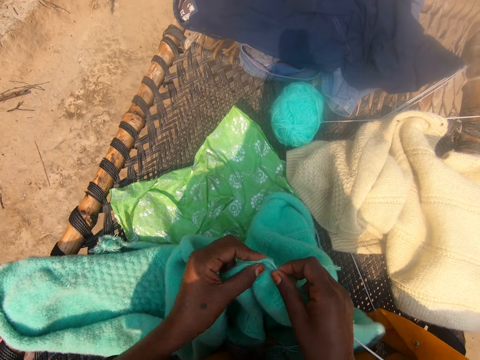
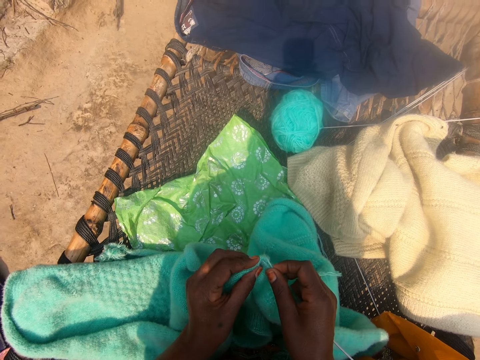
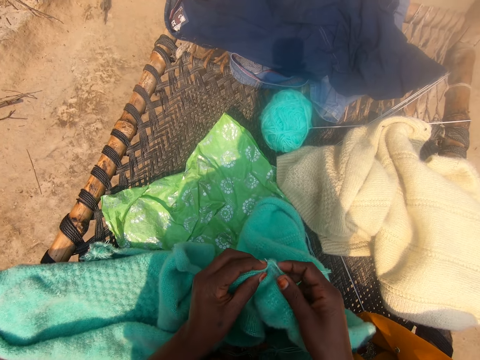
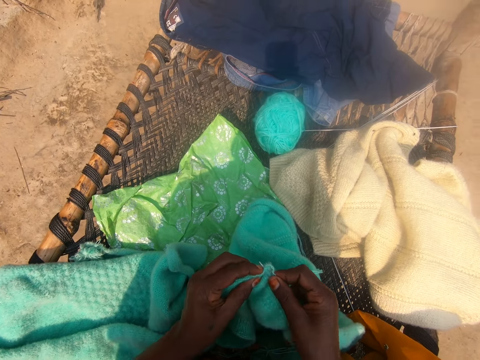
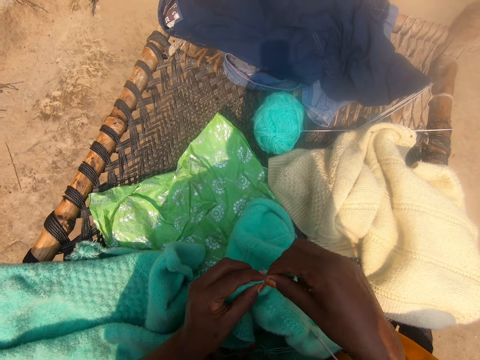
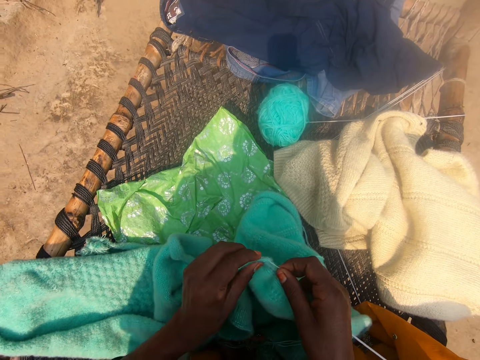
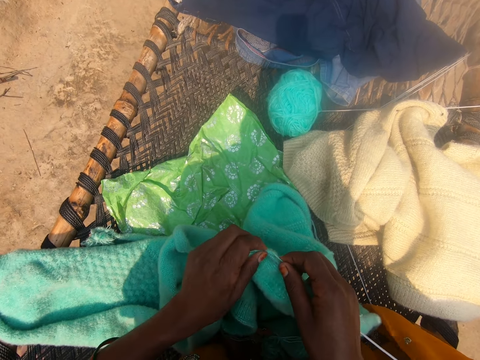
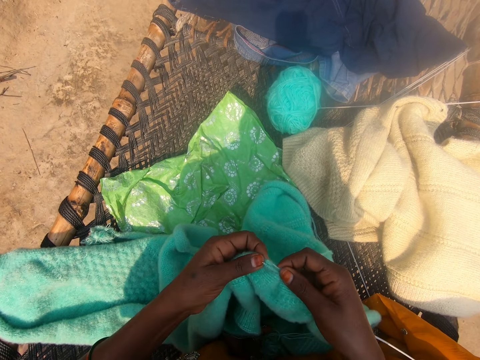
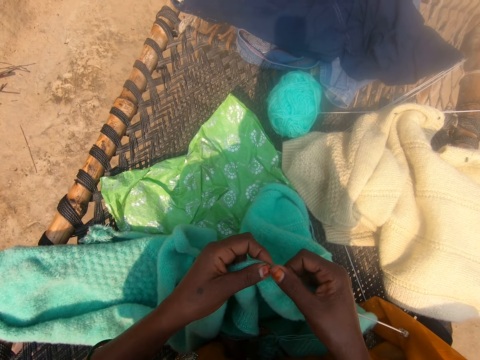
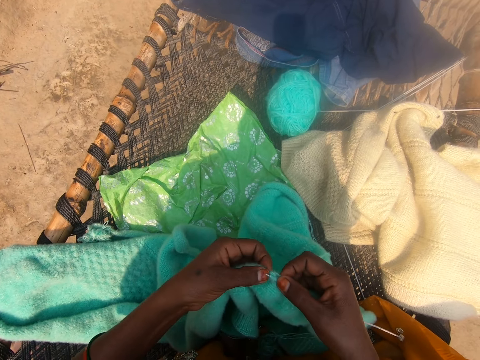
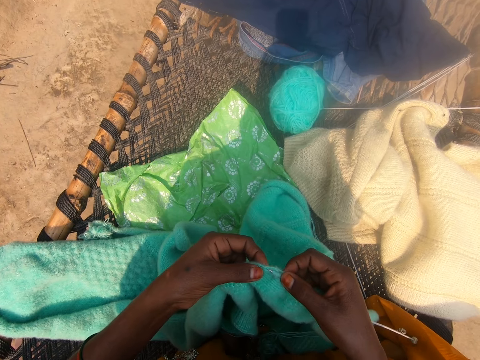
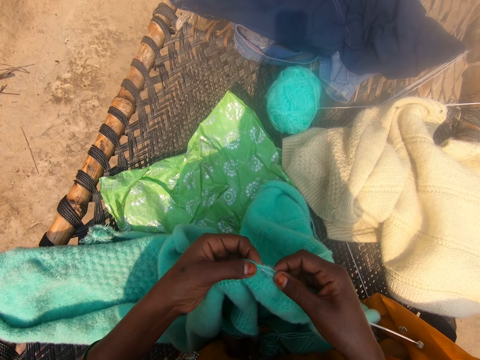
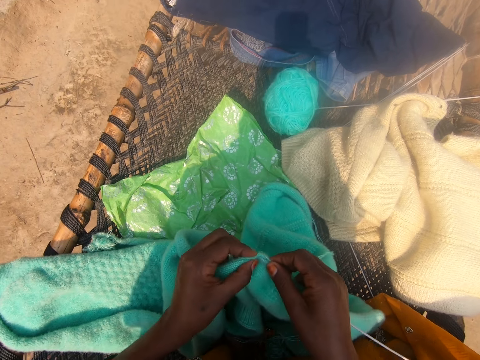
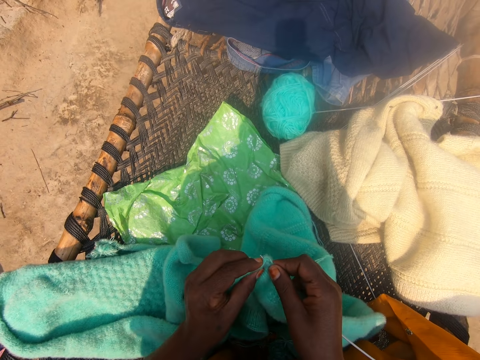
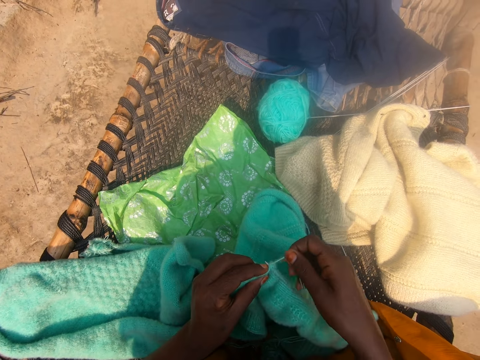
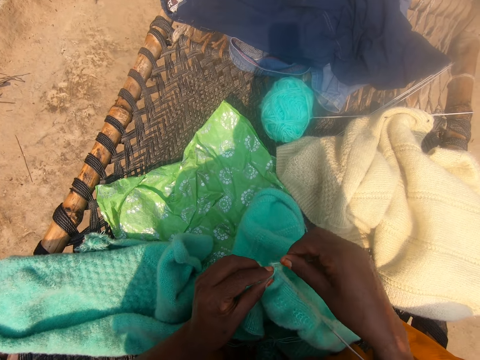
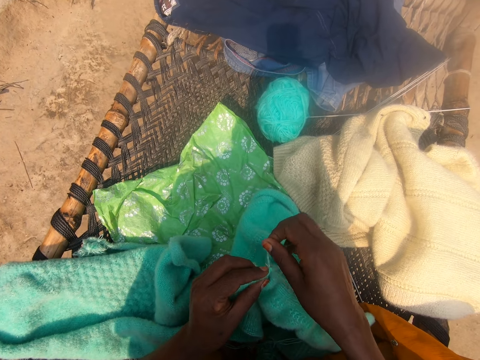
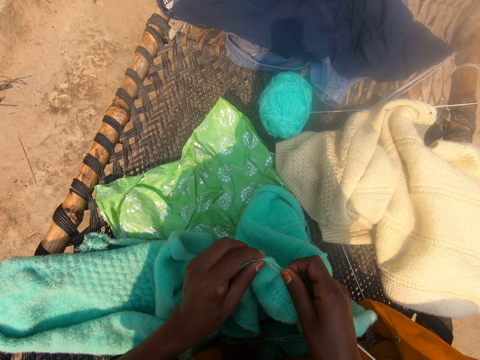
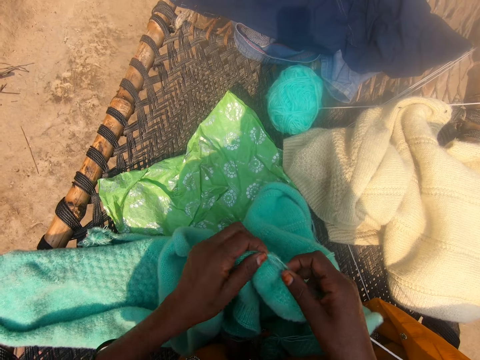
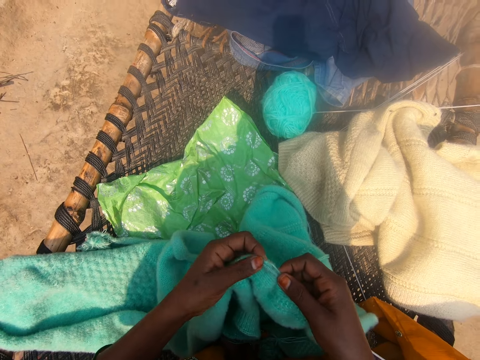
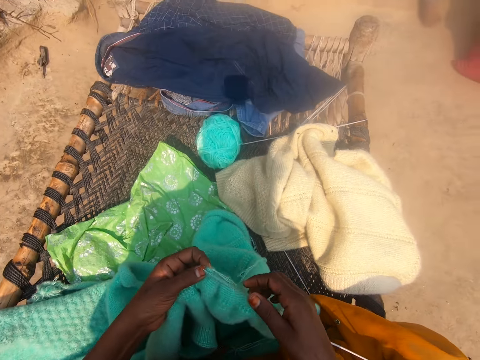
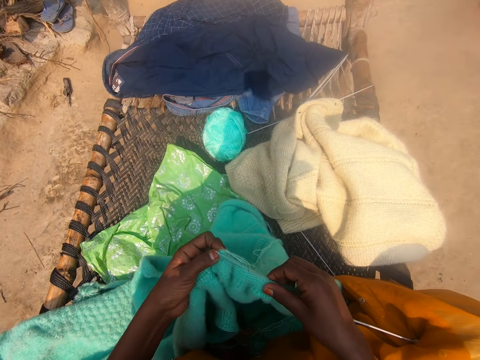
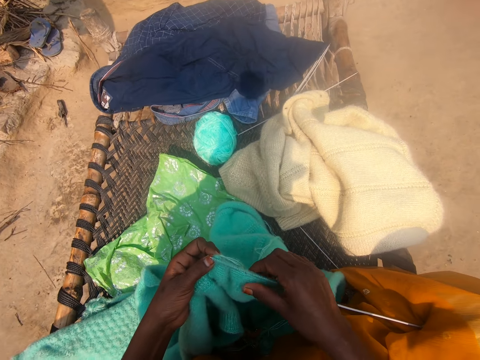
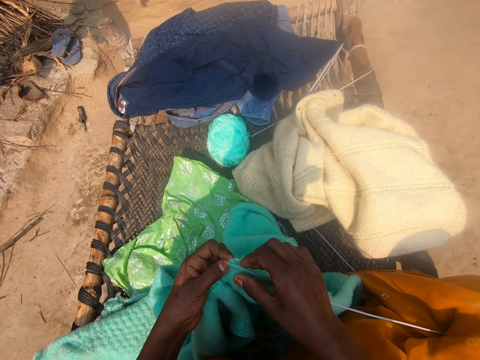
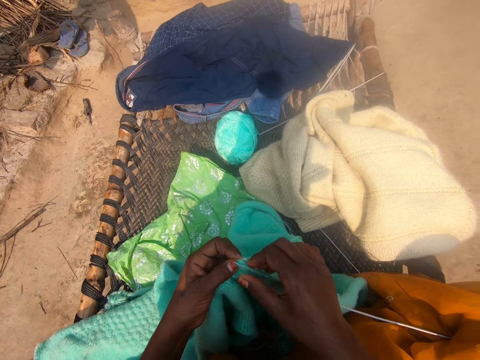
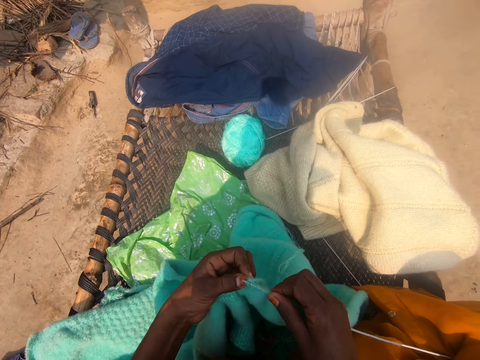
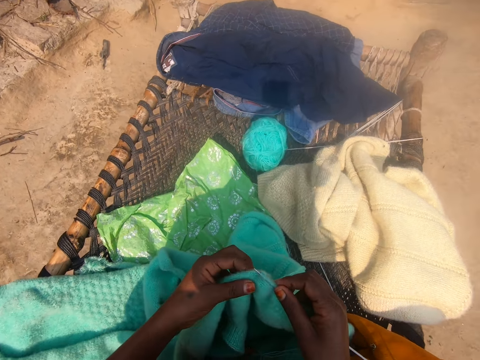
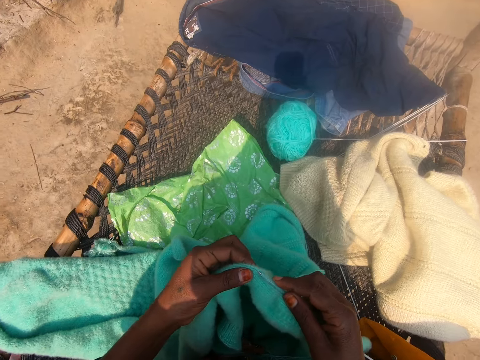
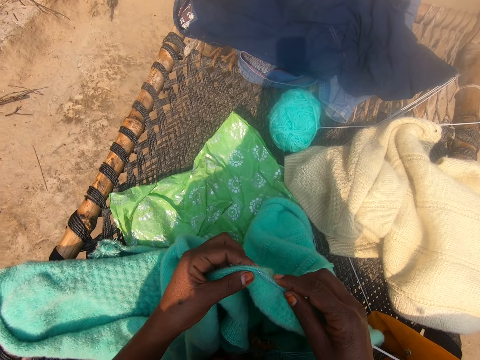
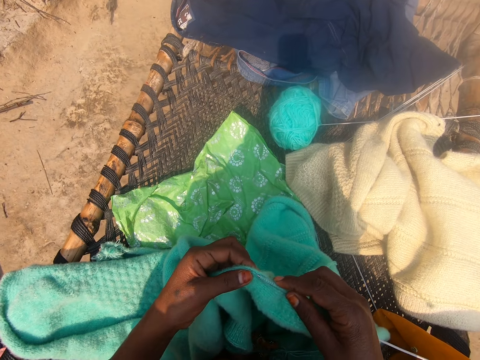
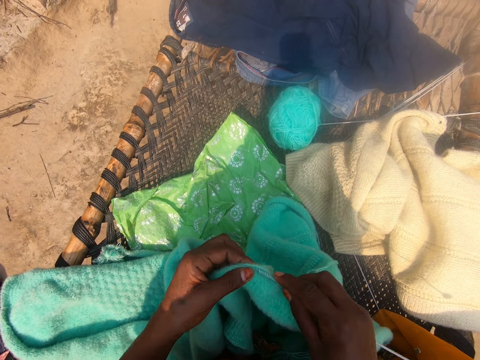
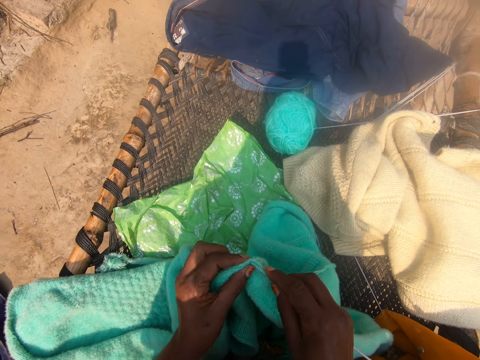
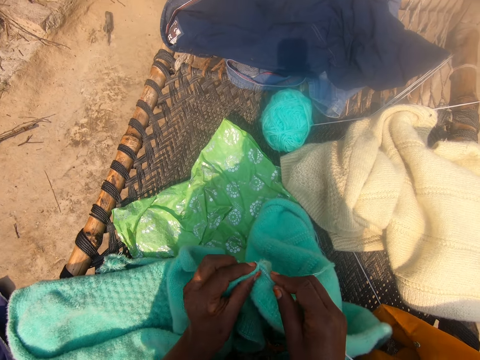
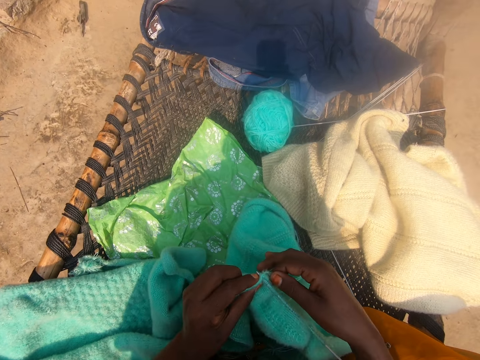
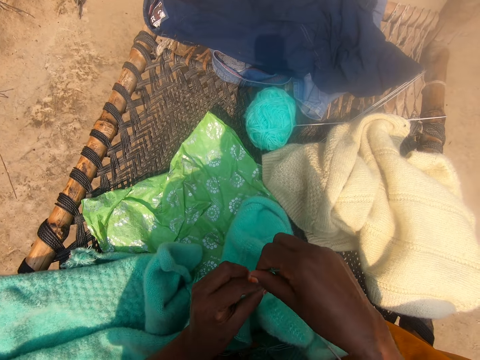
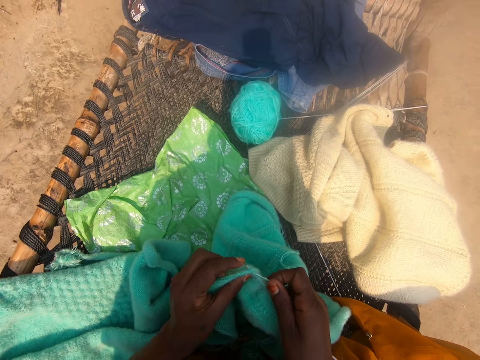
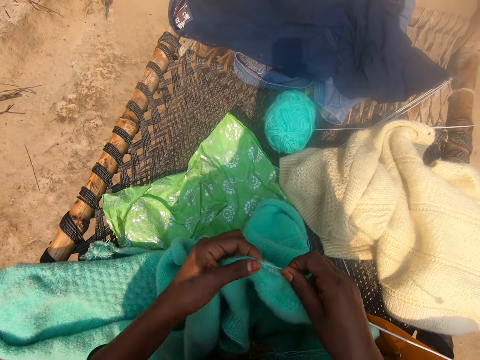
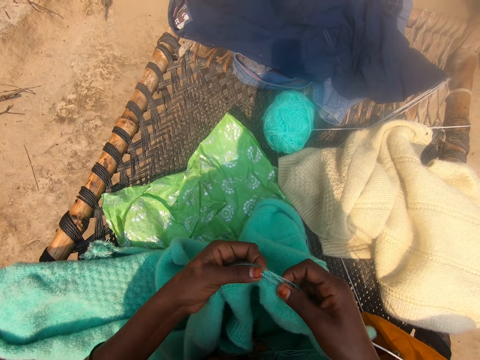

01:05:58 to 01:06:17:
The camera wearer aligns the knitted wool with her right hand. She knits the wool with the knitting needle.

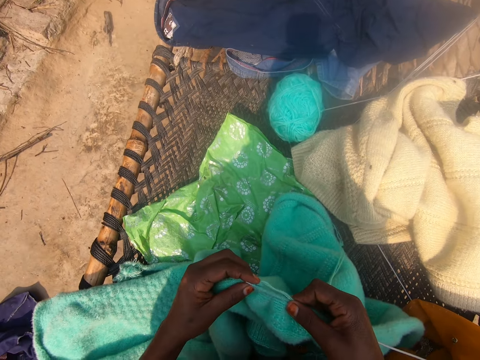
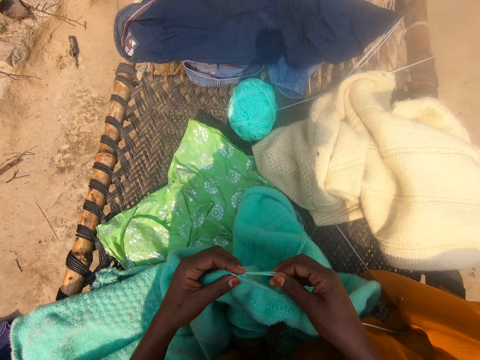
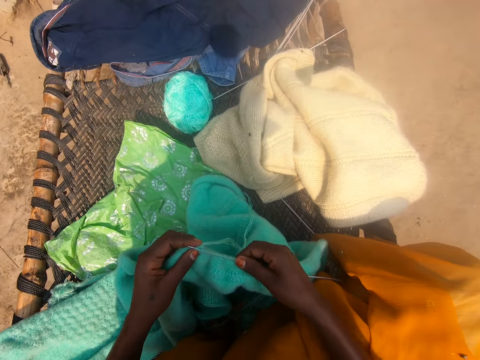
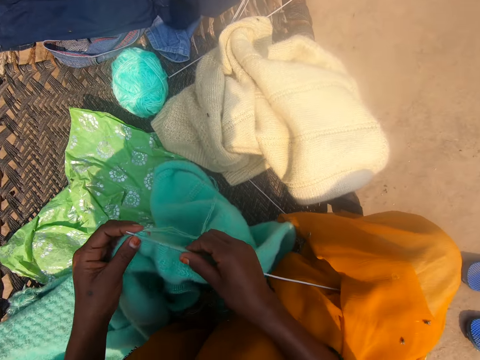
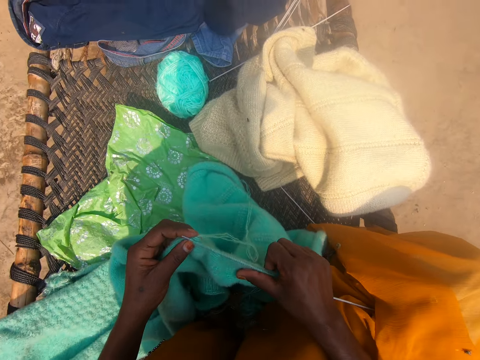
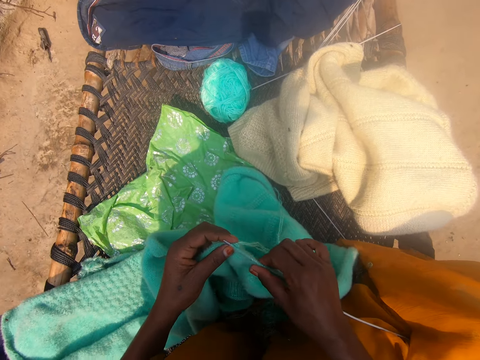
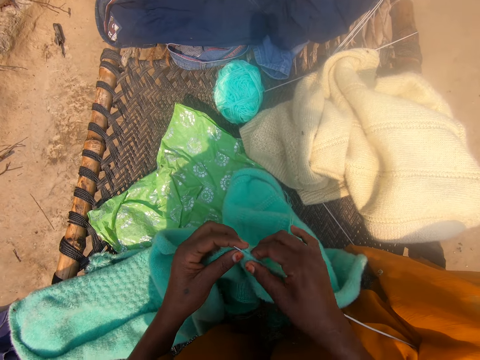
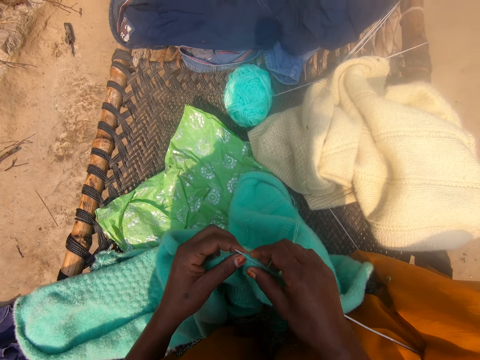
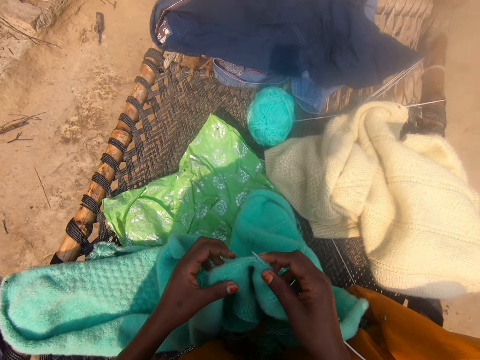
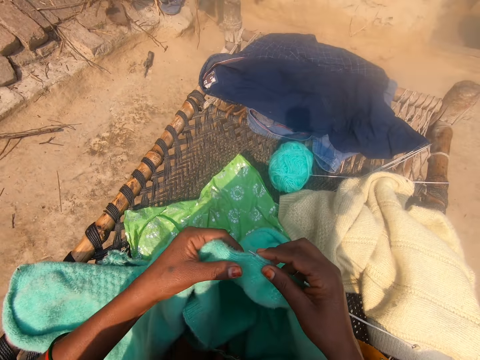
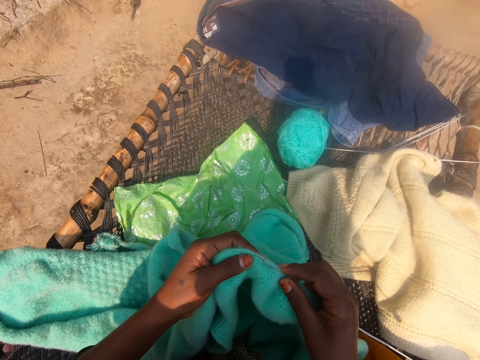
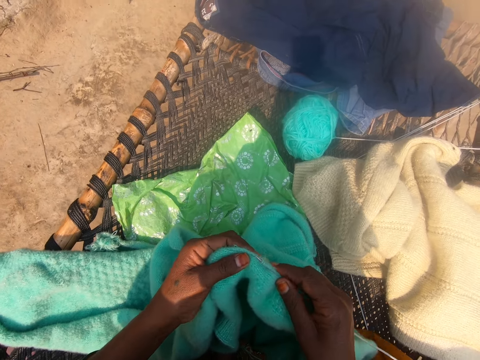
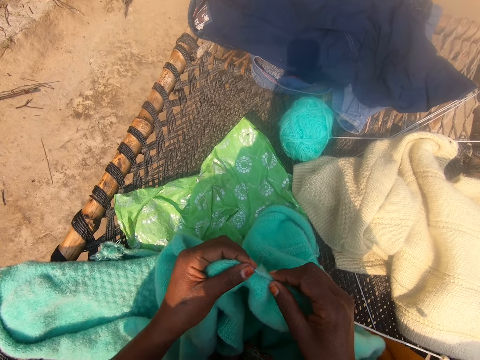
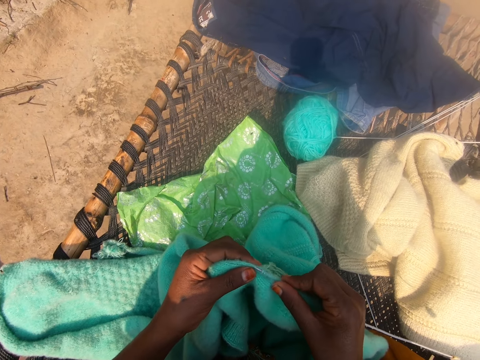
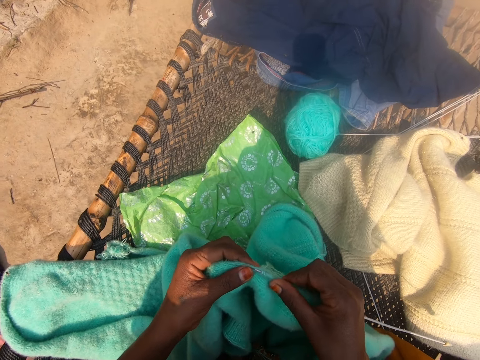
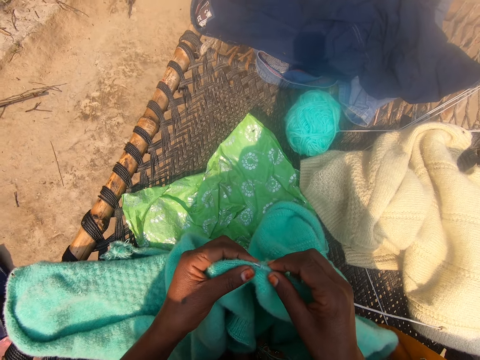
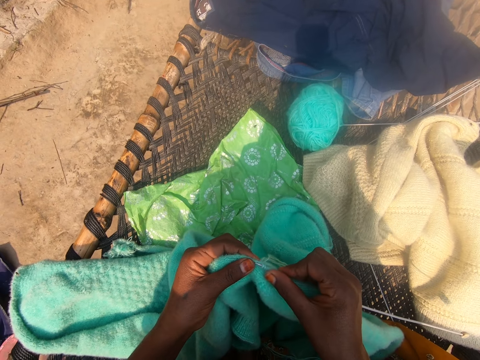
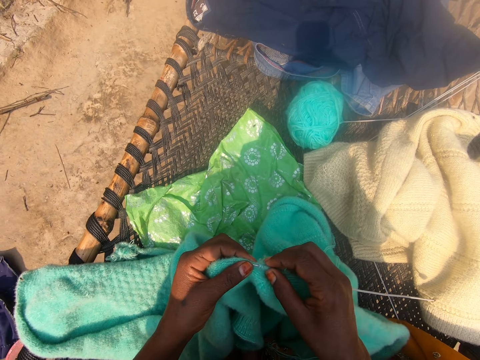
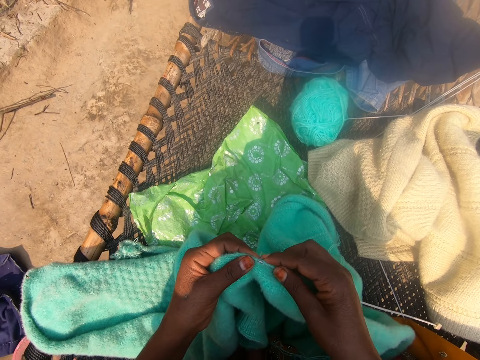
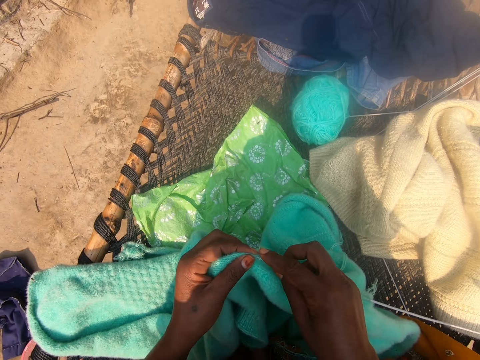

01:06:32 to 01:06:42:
The camera wearer pulls the knitted wool towards her right hand. She lifts up the knitted wool with her hands, lowers the knitted wool towards her thighs, and aligns the knitted wool with her right hand.
